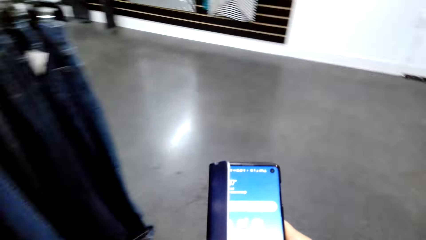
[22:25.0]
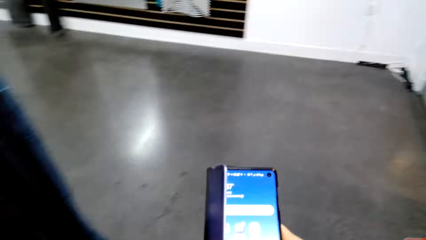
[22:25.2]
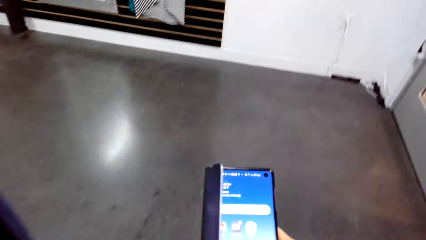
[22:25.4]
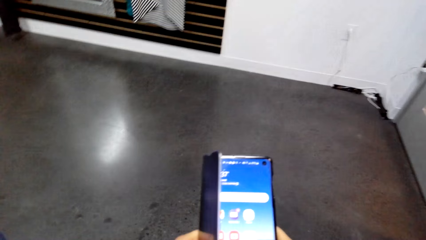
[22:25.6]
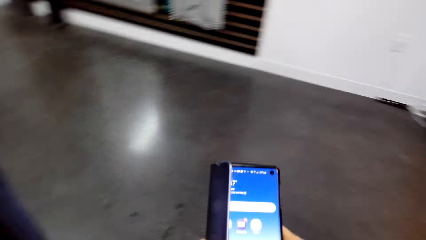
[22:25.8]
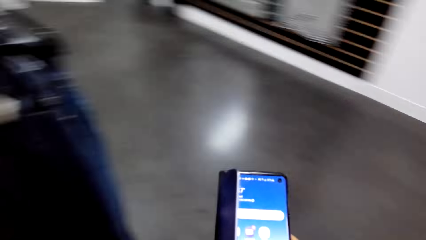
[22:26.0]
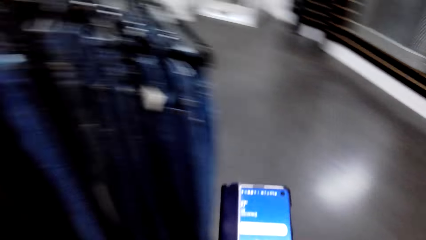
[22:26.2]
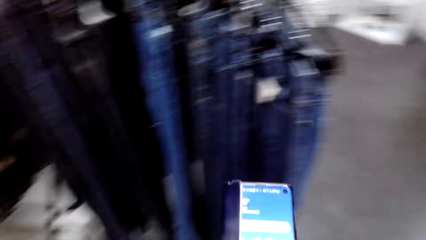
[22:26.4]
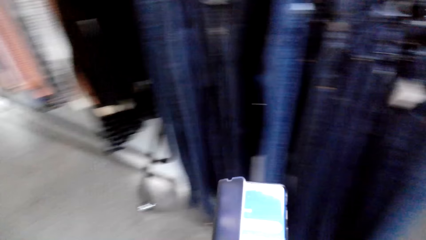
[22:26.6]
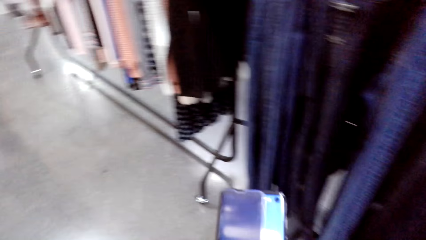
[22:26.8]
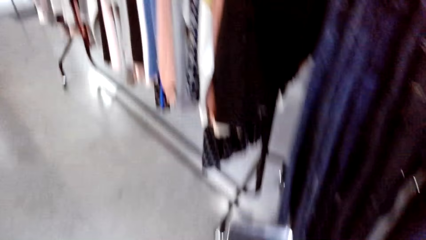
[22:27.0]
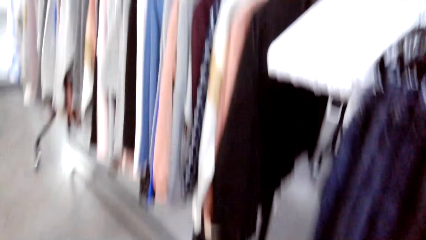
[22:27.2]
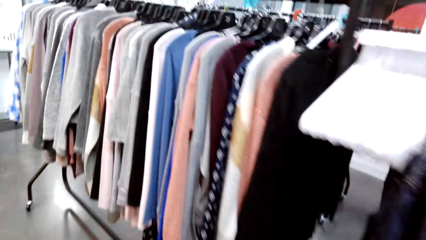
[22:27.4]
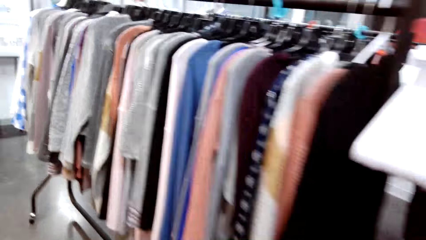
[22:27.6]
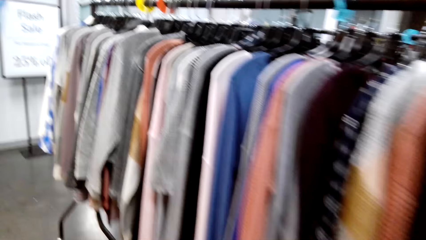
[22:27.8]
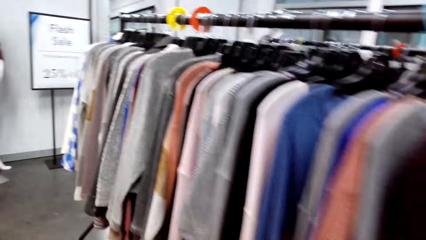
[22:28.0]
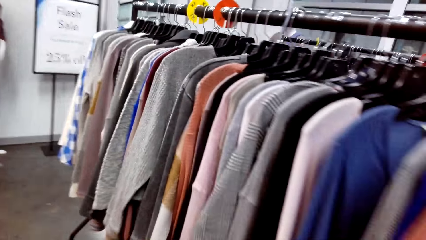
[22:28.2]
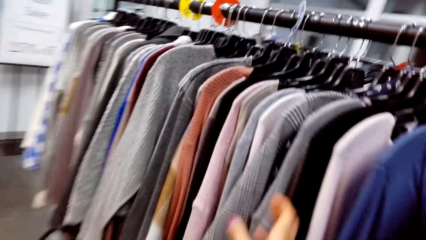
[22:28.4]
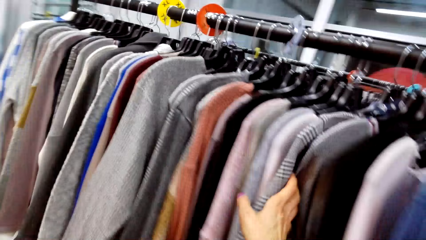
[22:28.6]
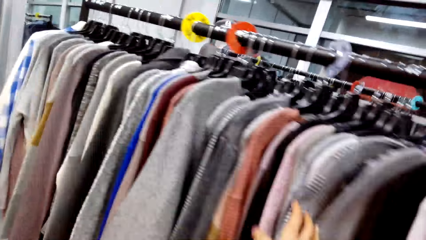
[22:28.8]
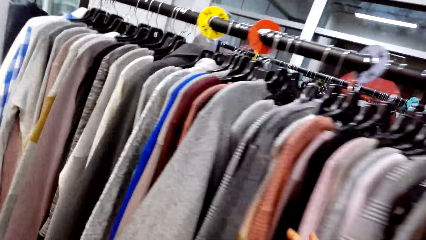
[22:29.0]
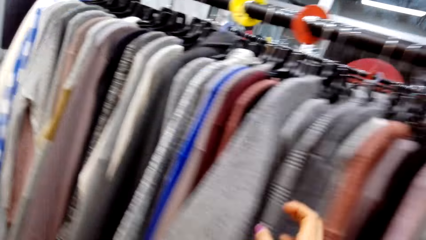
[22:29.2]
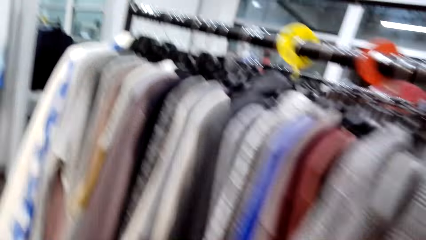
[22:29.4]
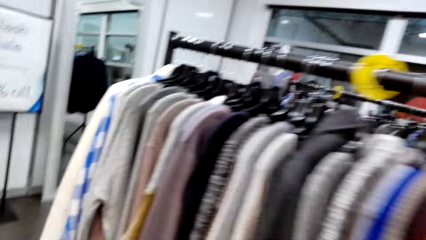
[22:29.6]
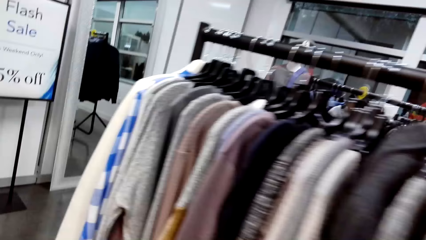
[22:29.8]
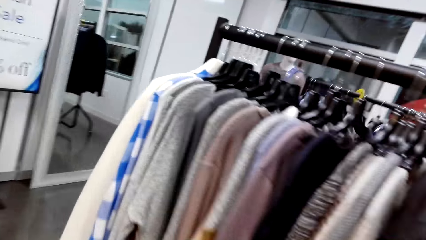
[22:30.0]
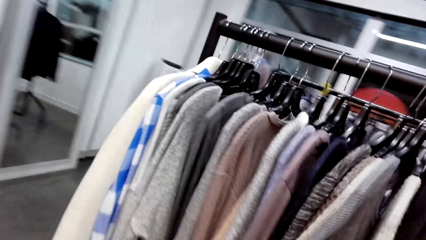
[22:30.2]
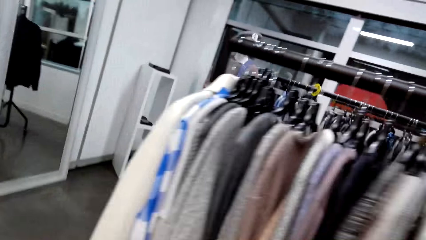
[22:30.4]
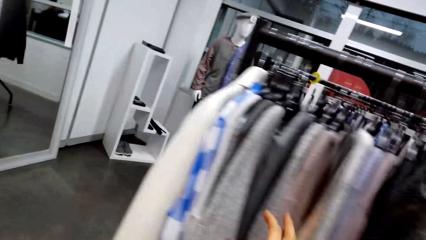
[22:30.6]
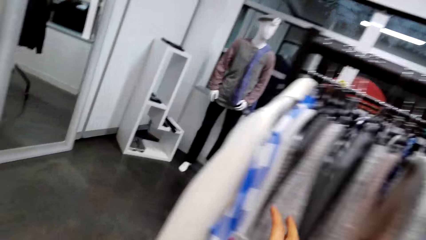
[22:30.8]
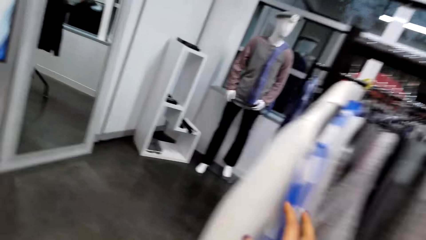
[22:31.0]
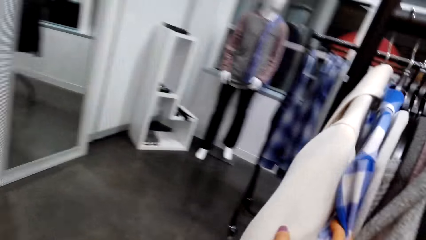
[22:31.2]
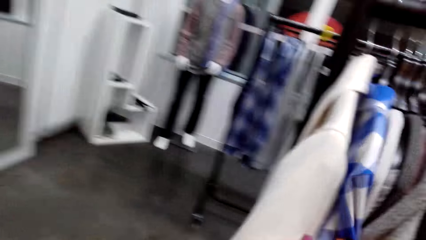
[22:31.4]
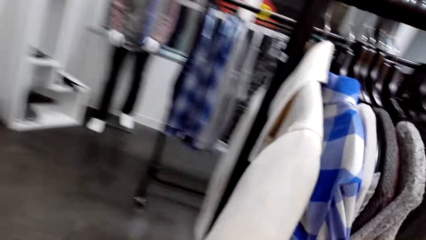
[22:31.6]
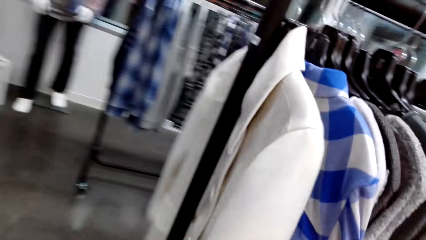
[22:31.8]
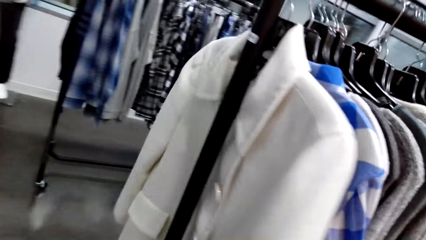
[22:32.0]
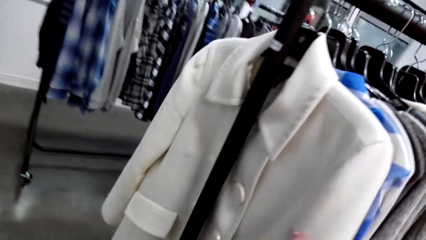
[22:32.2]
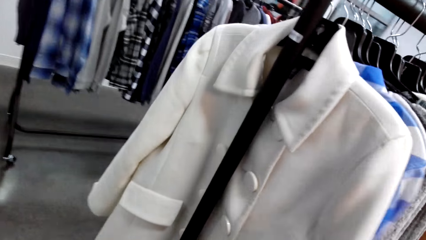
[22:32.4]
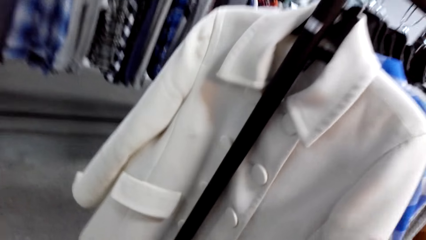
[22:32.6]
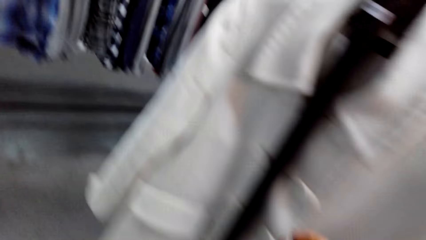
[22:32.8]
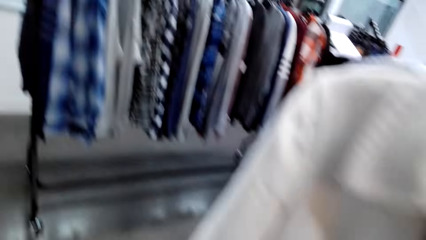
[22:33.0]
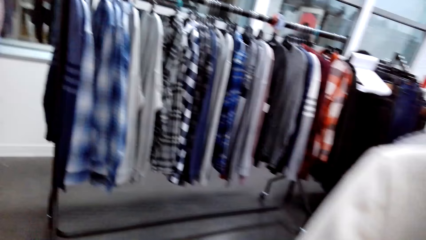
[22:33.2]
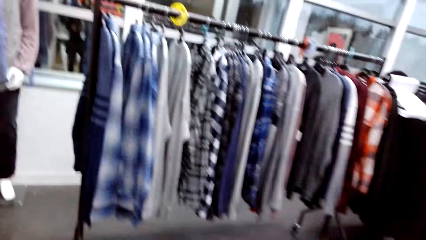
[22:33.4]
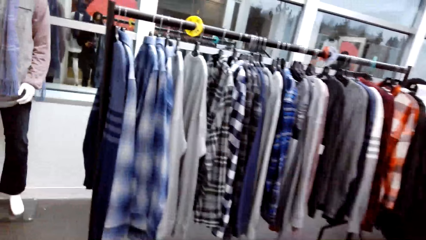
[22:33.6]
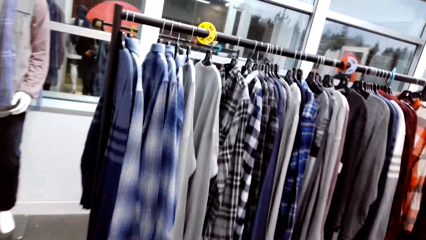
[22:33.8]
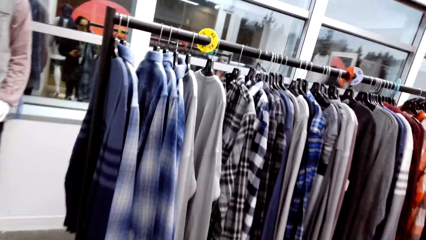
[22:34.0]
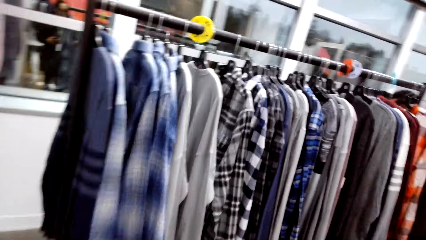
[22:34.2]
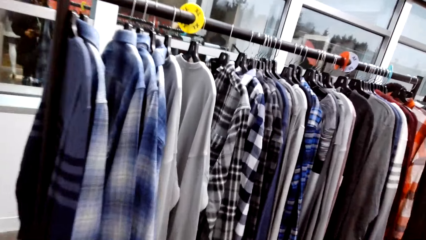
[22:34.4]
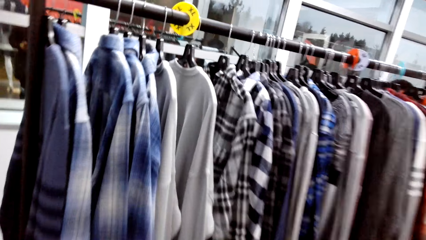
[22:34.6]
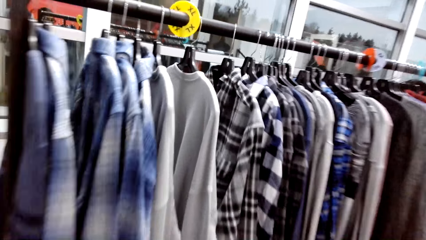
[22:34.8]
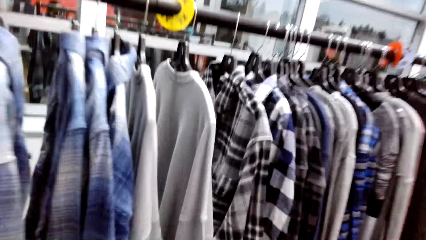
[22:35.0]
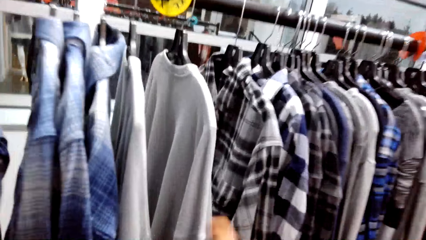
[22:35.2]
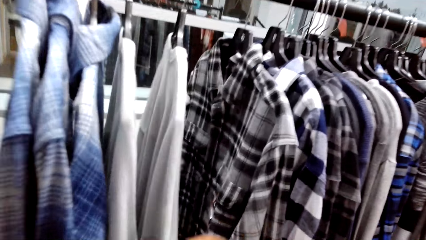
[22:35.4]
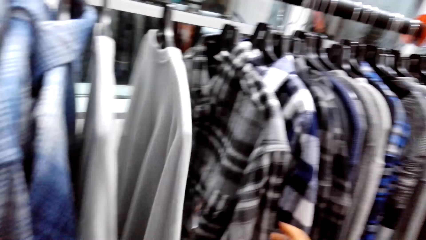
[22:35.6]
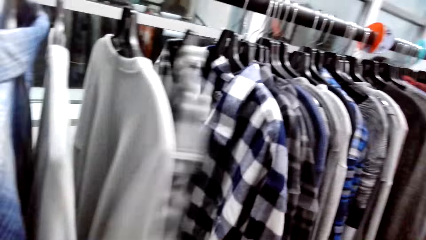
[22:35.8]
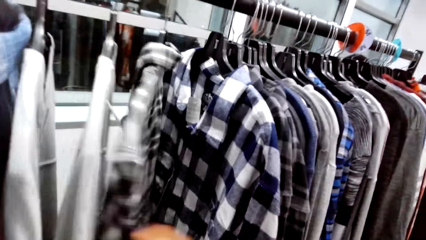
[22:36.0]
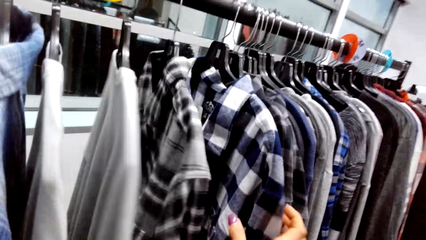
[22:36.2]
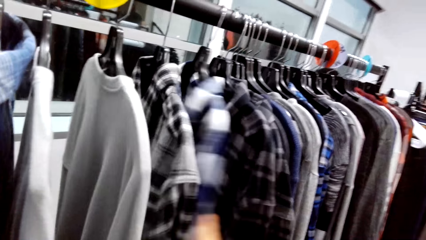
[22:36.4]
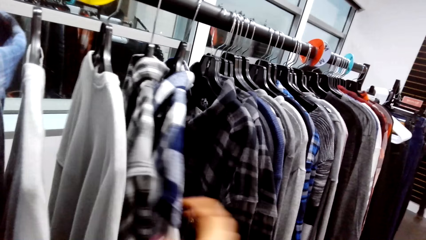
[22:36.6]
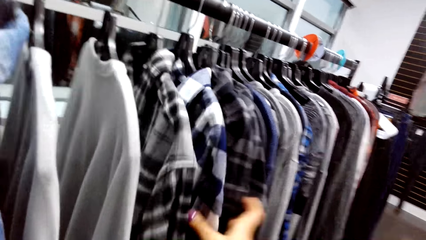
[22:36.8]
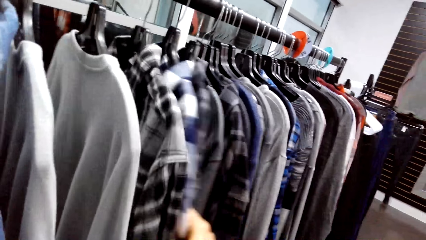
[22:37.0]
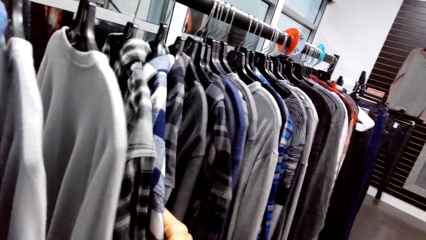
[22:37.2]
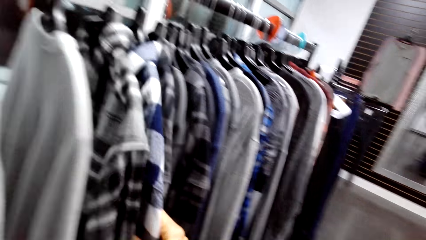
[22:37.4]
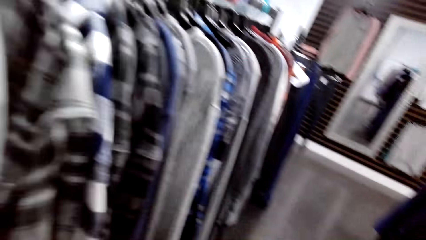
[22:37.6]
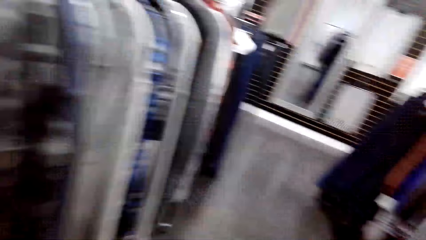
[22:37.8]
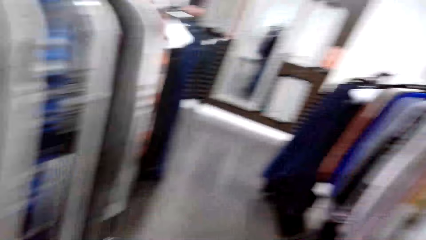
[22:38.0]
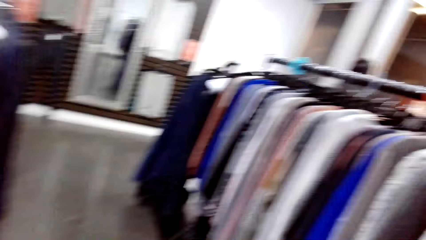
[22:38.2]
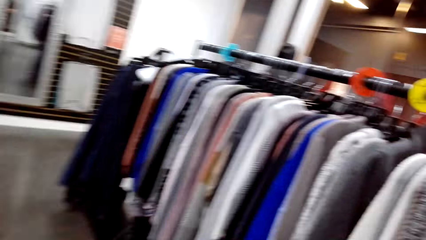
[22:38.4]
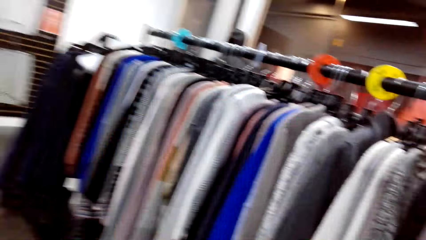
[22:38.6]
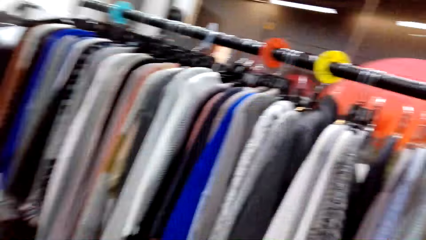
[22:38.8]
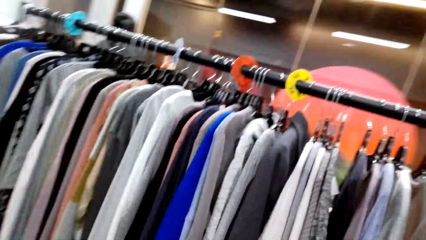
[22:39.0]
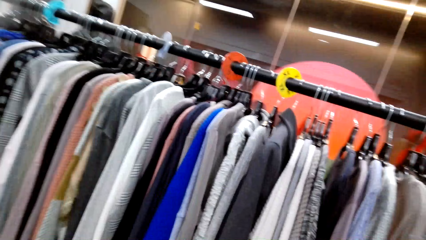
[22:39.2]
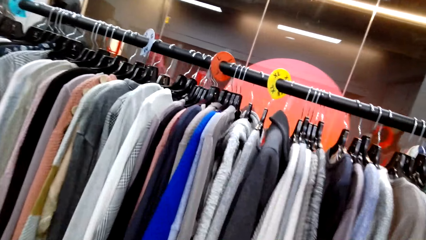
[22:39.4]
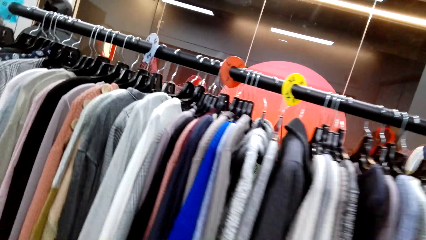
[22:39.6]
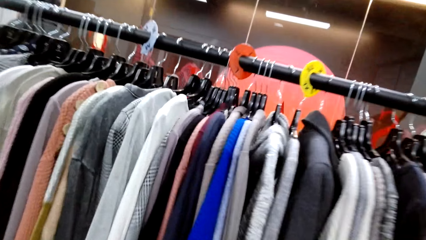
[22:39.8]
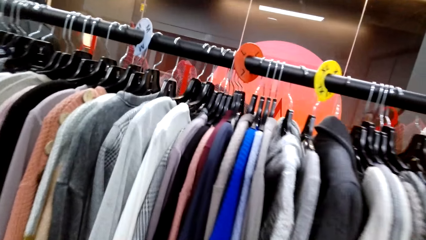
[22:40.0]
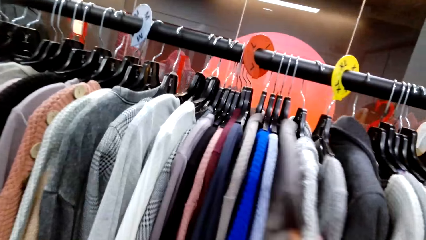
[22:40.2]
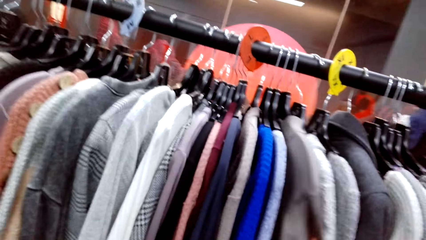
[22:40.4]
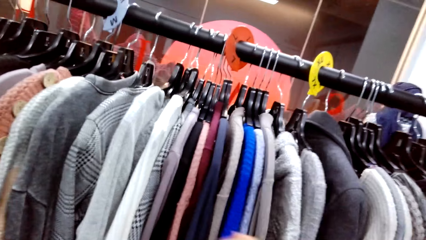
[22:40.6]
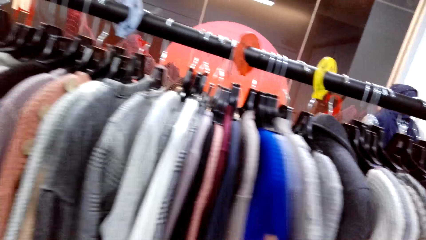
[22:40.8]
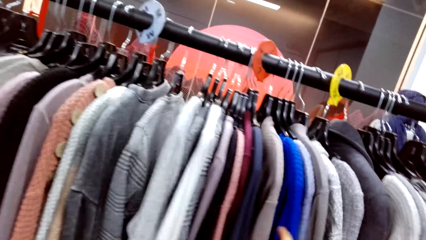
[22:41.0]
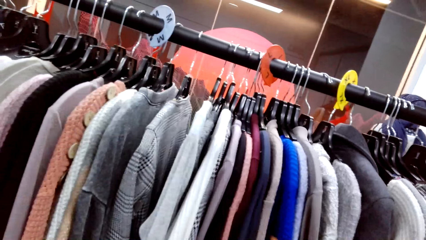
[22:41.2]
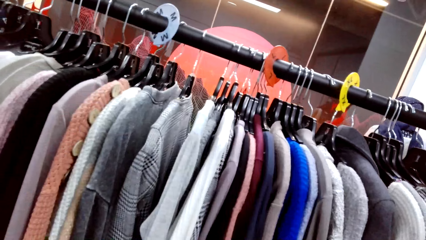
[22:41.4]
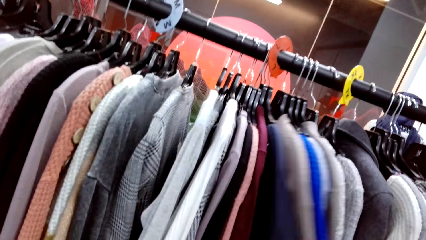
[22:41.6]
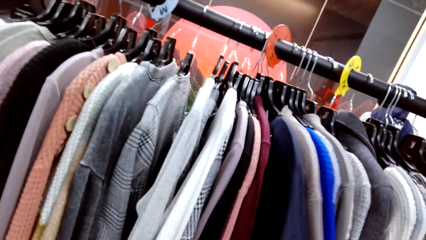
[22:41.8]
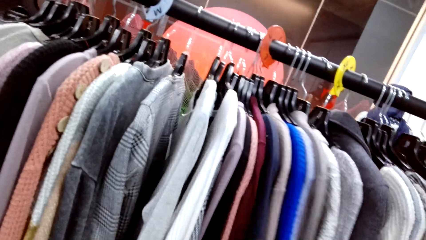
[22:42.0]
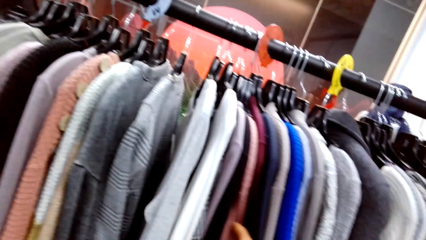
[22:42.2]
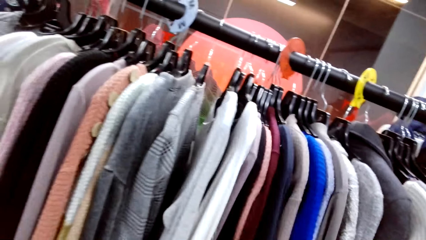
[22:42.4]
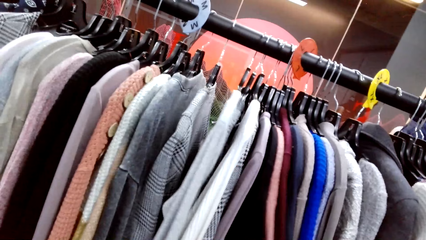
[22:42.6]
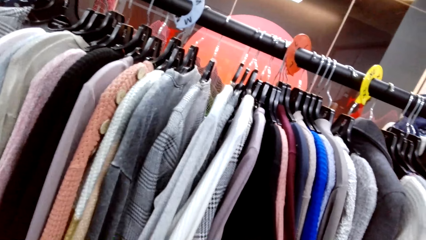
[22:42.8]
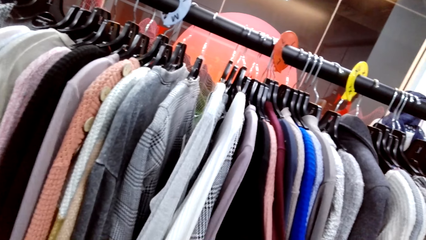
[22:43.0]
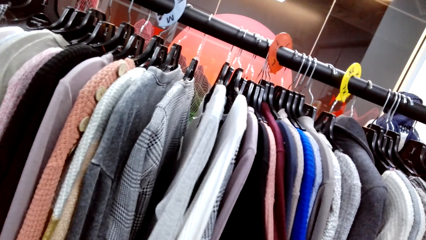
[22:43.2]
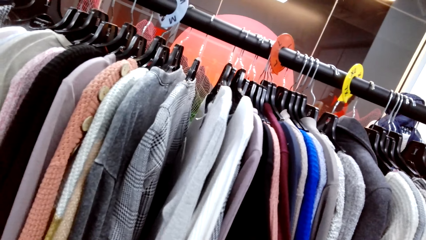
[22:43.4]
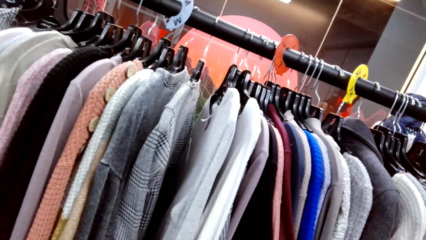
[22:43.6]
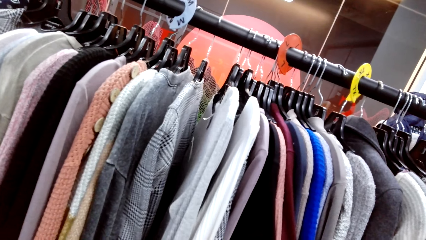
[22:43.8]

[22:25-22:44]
The camera wearer closes her phone case. They walk towards the rack. They inspect the clothes on the rack. They walk towards another side of the rack. They inspect the clothes on the rack. They walk towards another rack. They inspect the clothes on the rack.
